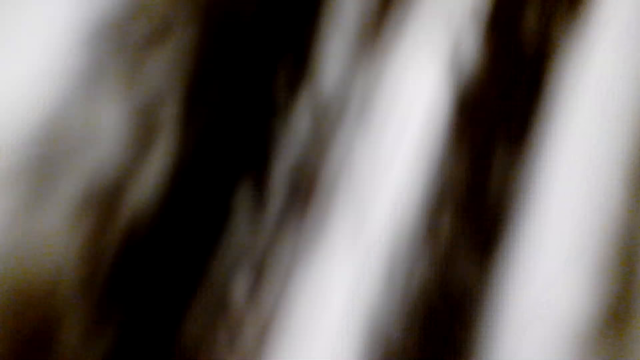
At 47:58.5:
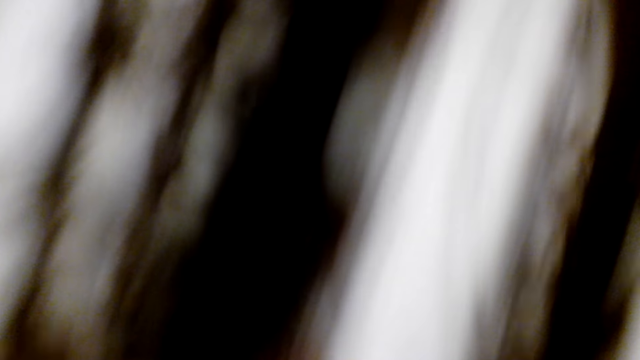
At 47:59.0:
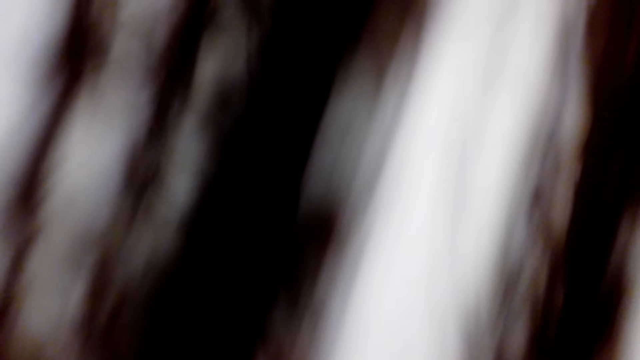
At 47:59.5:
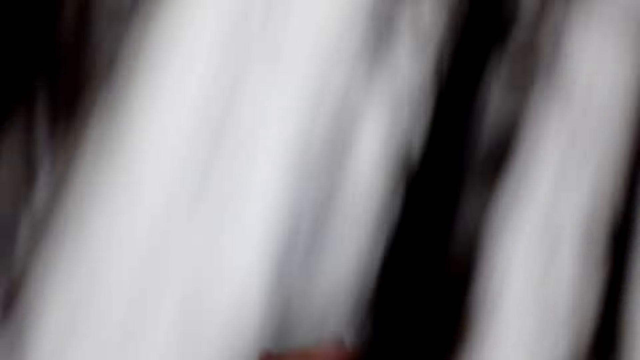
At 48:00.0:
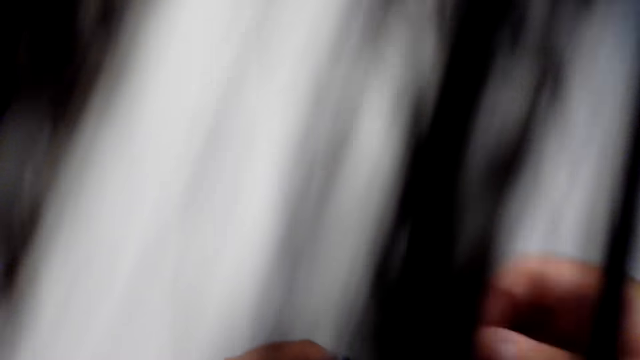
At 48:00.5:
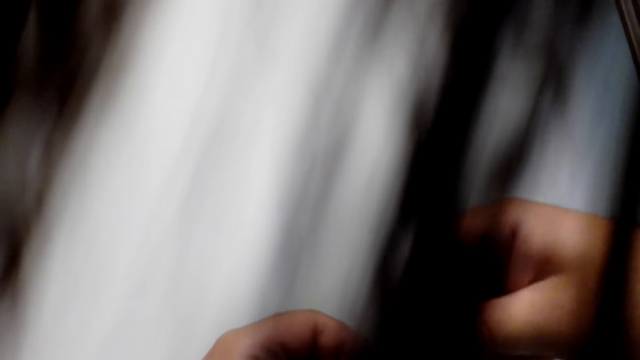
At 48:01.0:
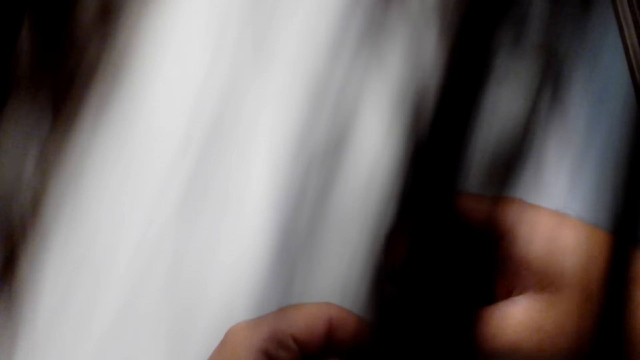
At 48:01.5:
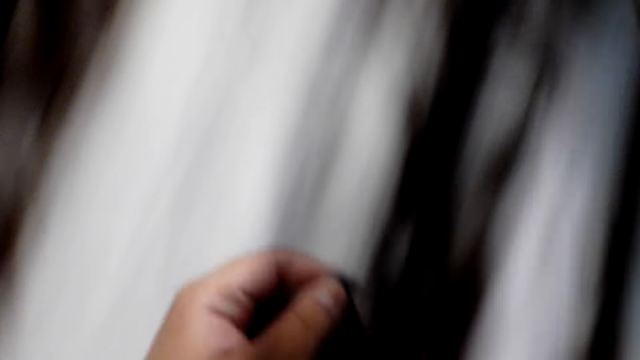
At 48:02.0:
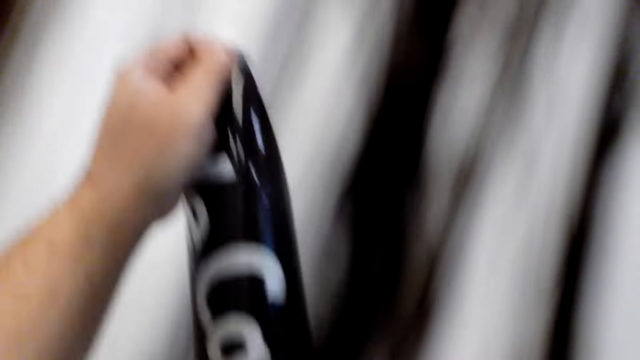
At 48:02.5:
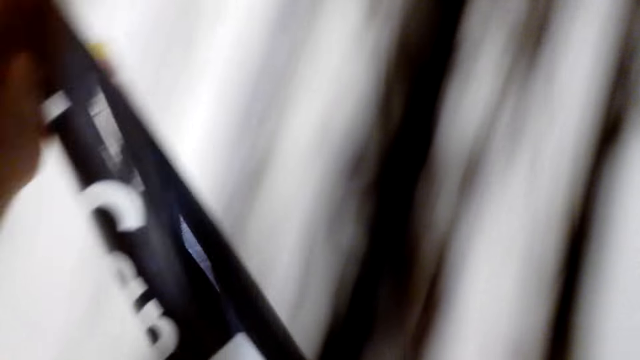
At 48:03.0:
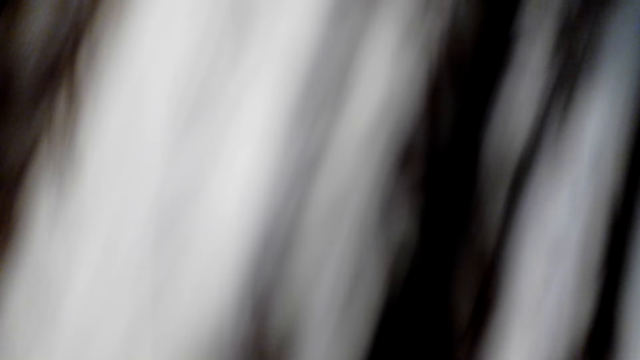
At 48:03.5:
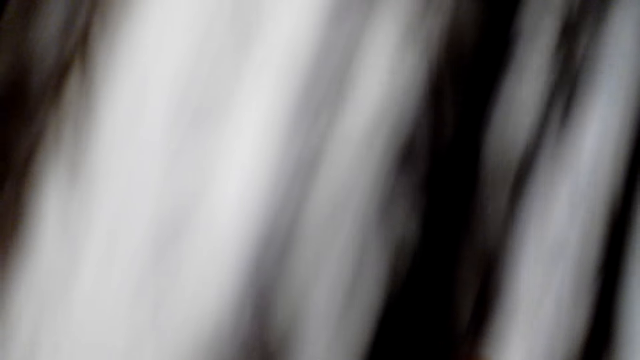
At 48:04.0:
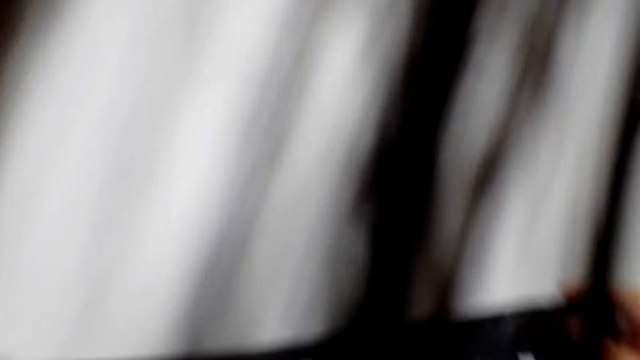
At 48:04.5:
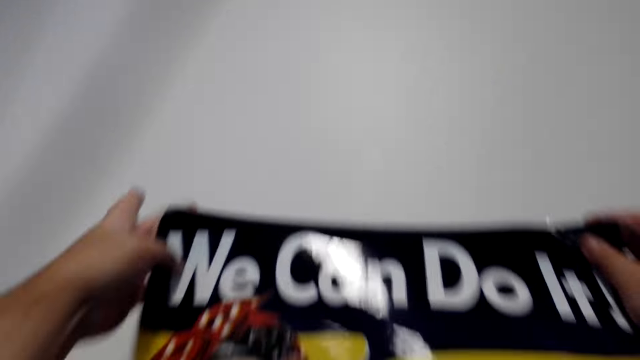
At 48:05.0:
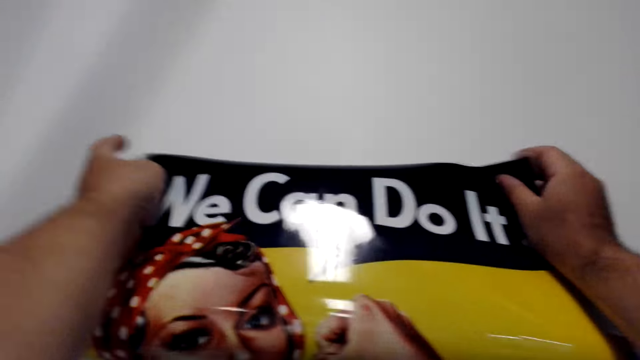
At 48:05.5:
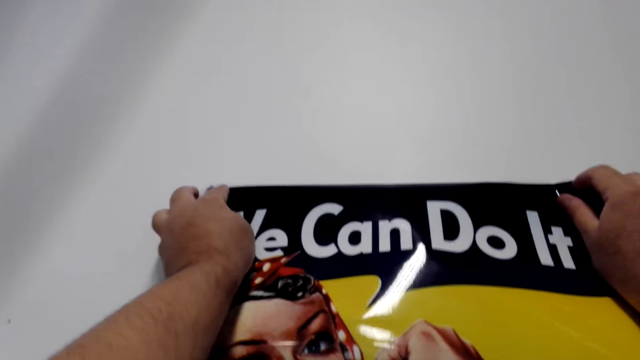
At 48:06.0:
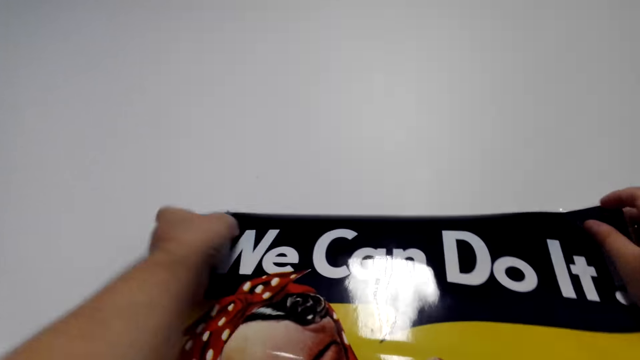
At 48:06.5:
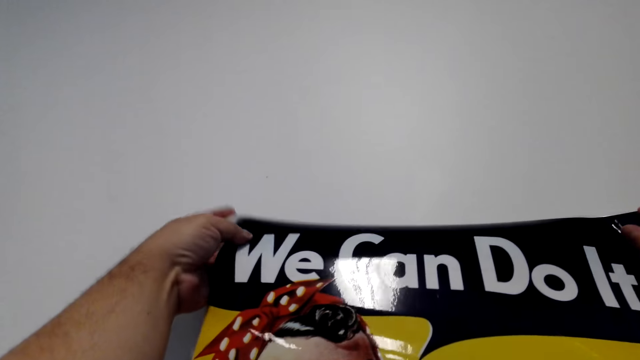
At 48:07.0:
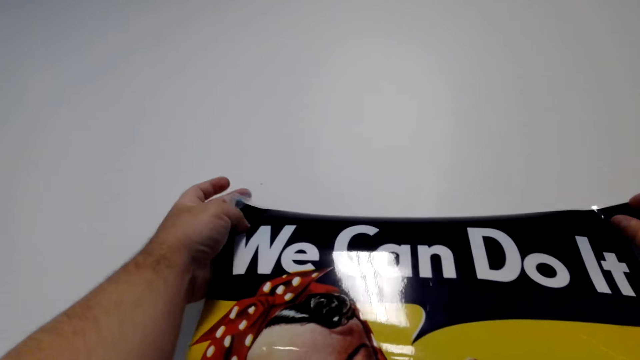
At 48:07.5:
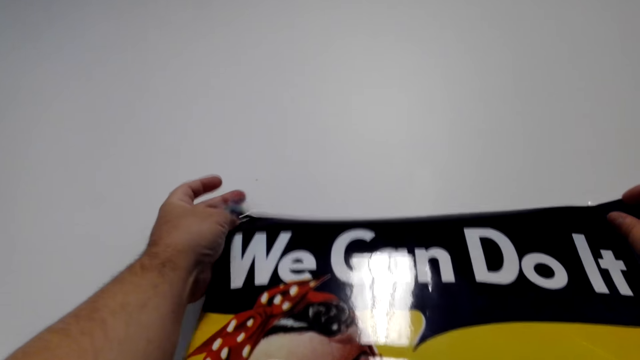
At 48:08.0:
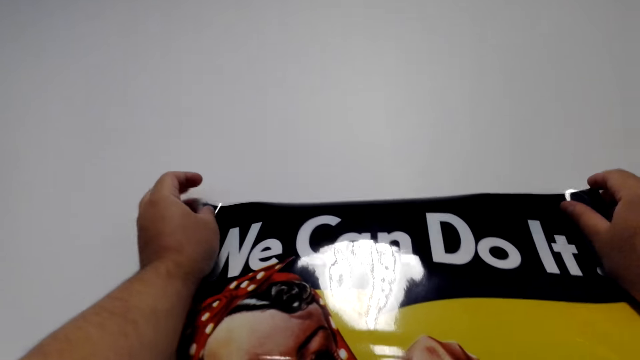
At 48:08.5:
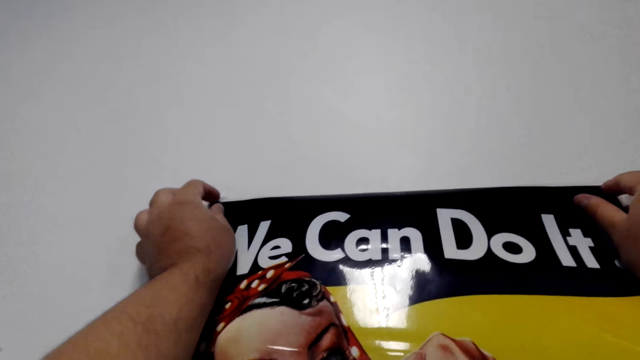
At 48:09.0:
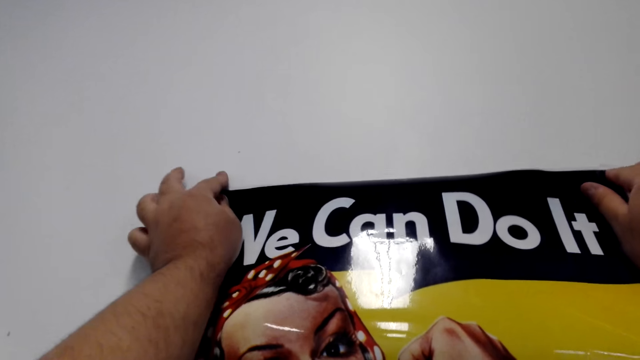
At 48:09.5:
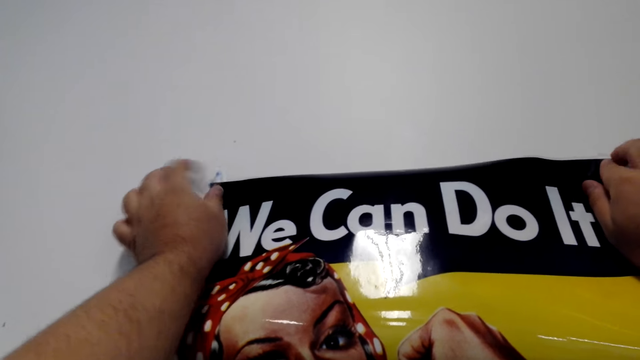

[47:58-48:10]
The camera wearer holds the canvas wallpaper. They stick the canvas wallpaper on the wall.

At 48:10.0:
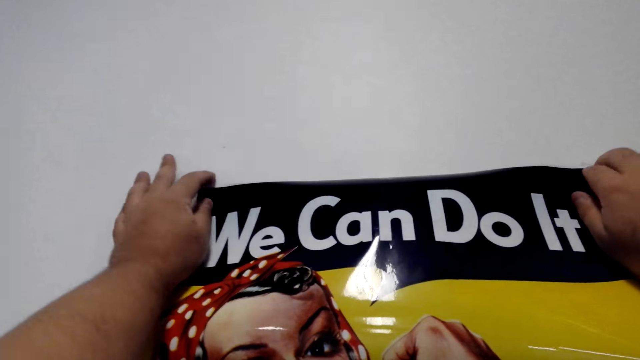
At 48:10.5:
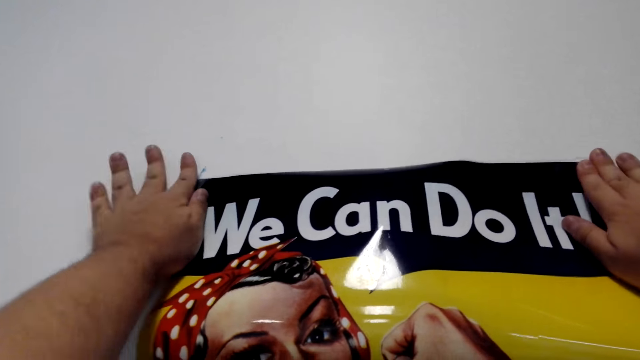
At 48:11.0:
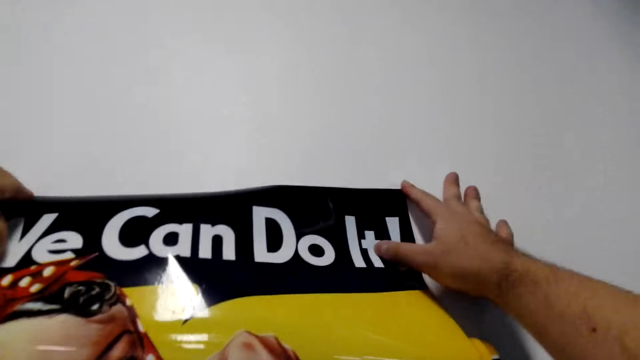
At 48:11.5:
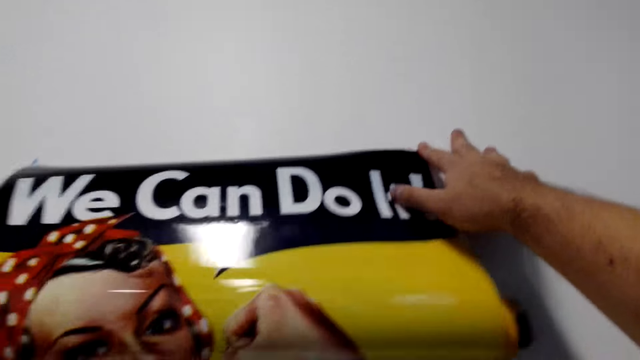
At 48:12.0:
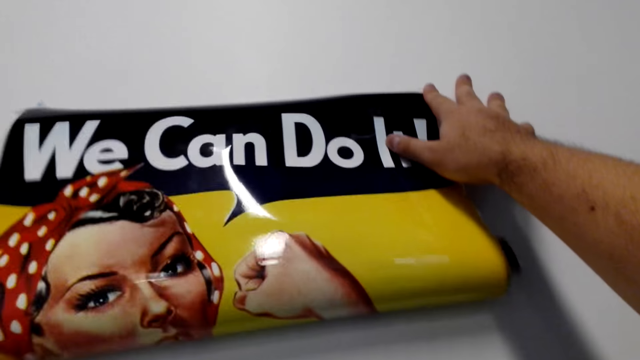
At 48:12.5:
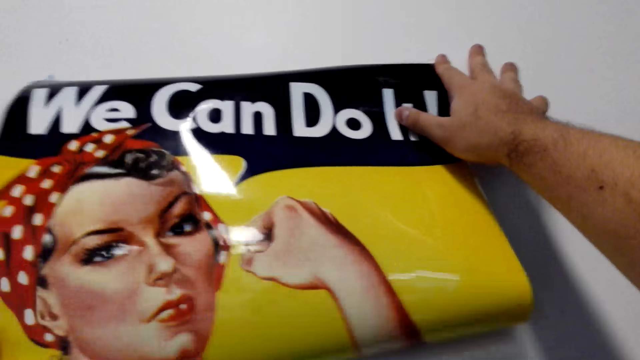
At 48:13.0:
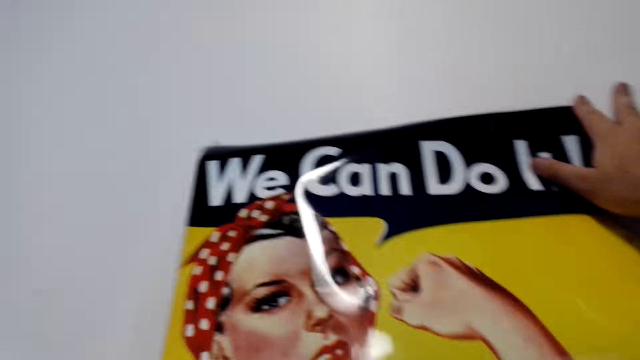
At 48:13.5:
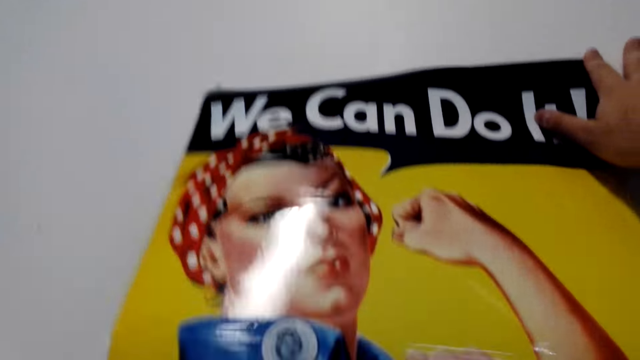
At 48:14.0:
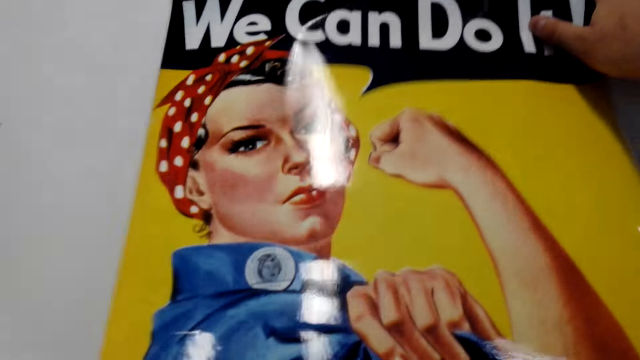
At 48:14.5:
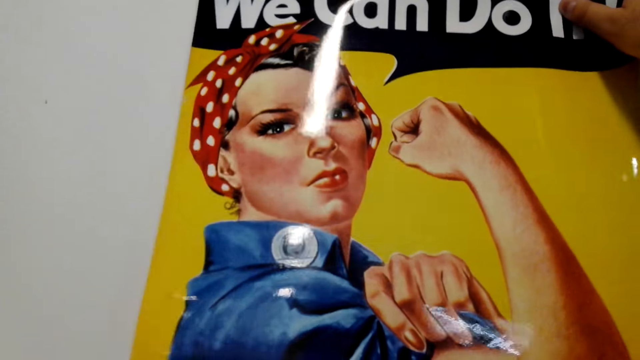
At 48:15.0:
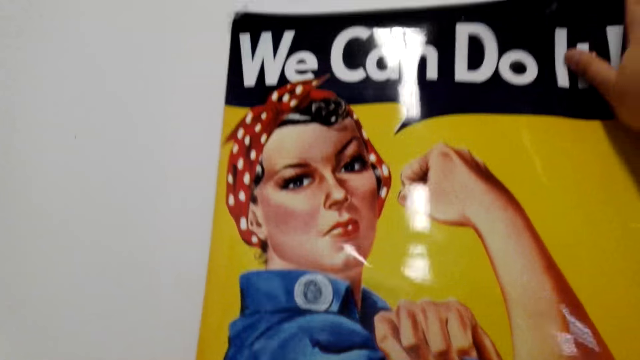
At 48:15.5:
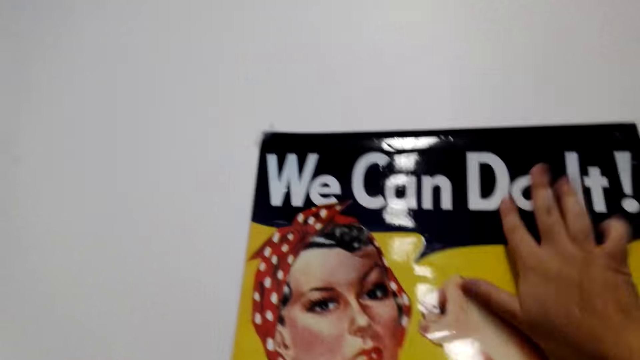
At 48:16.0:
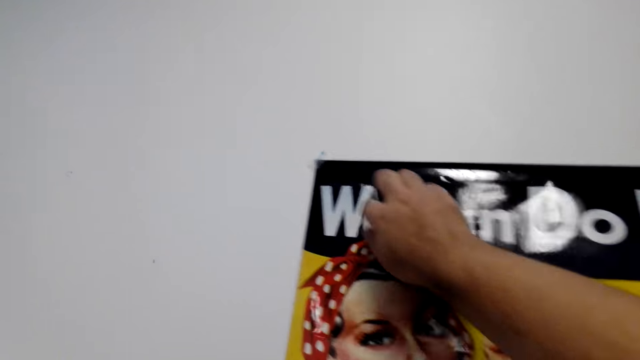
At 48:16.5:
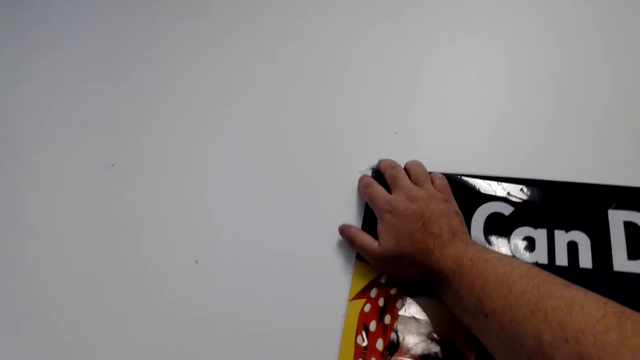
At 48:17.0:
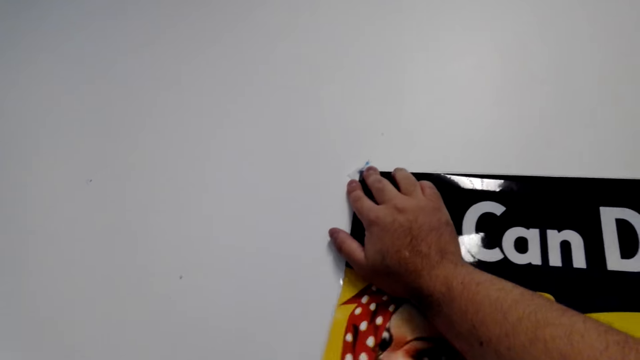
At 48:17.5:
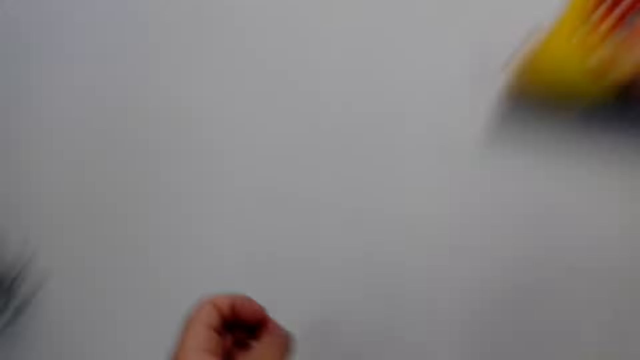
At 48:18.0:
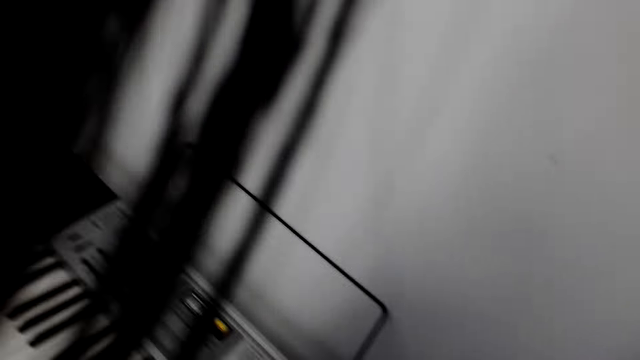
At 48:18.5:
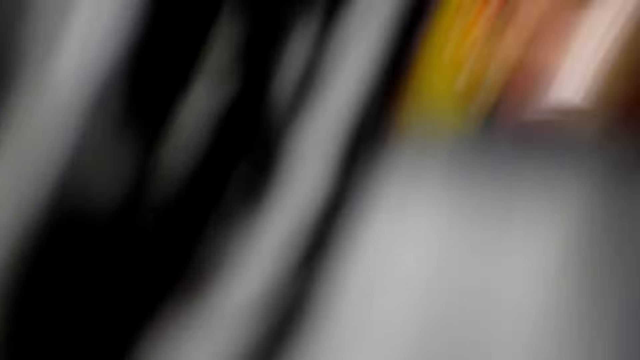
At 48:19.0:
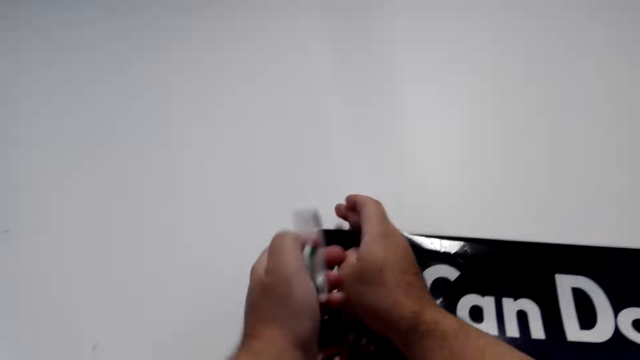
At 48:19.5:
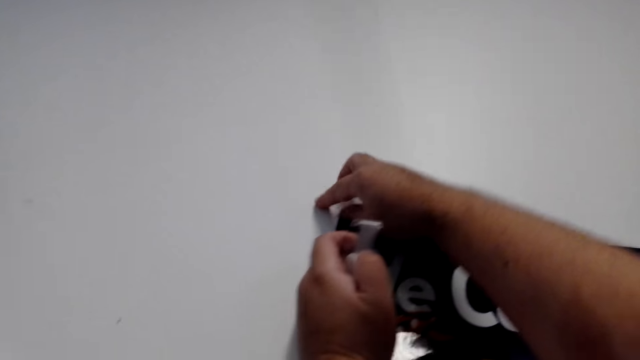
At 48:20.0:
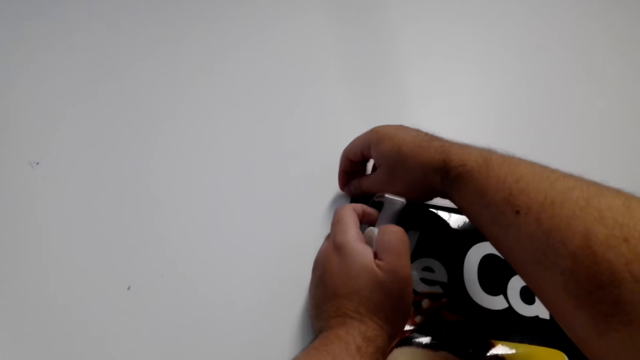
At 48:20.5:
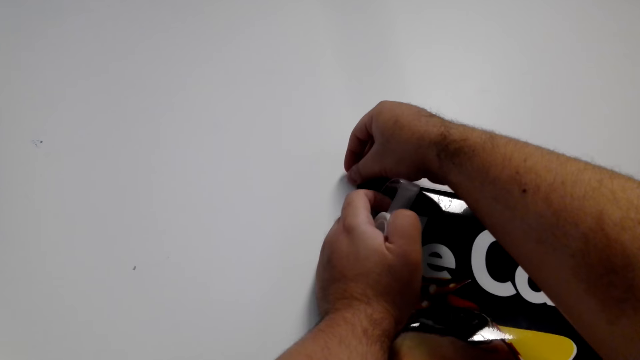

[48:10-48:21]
The camera wearer mounts the frame on the wall.
